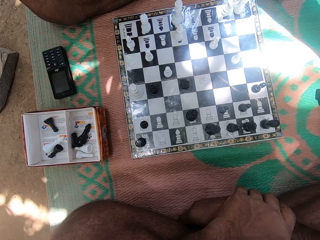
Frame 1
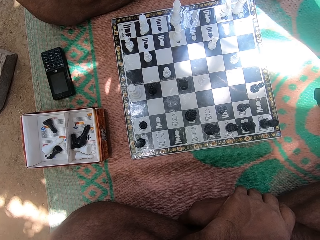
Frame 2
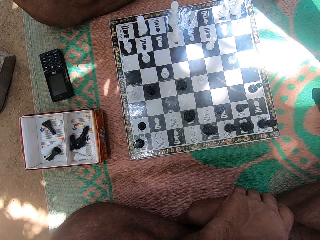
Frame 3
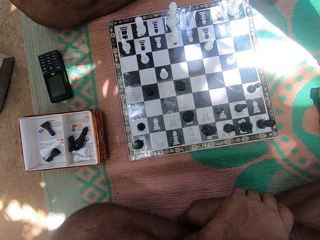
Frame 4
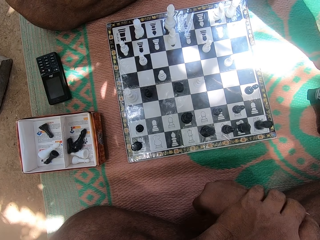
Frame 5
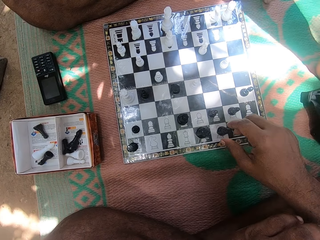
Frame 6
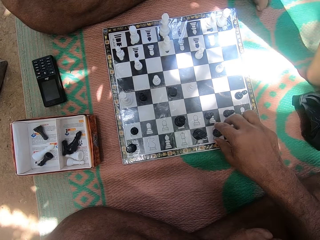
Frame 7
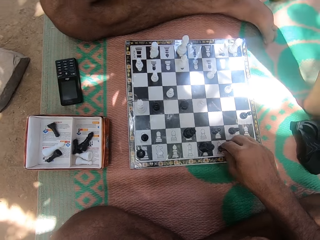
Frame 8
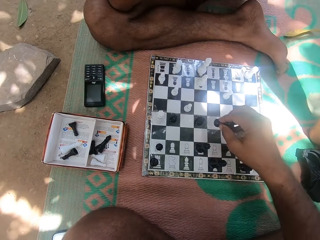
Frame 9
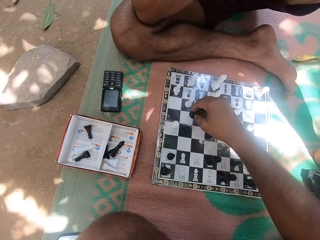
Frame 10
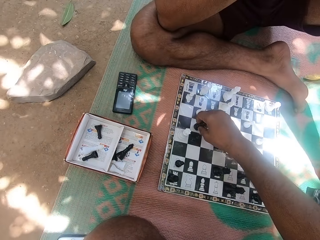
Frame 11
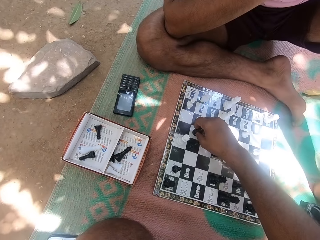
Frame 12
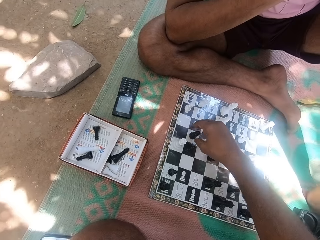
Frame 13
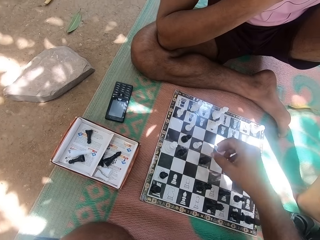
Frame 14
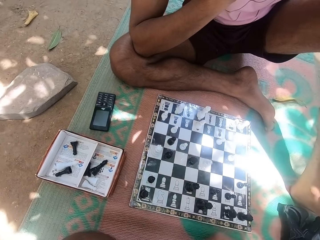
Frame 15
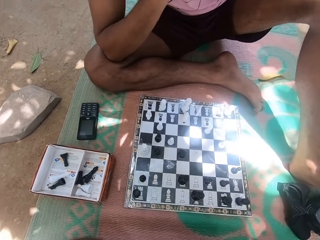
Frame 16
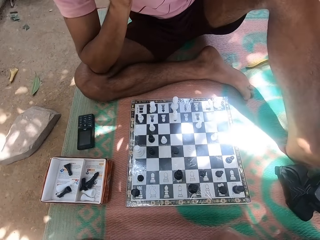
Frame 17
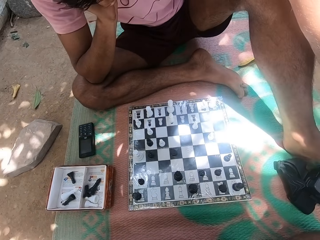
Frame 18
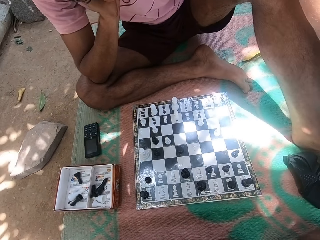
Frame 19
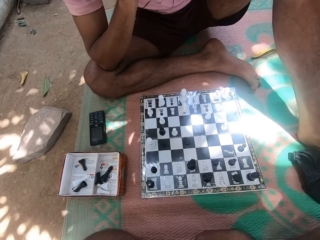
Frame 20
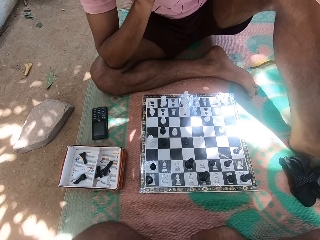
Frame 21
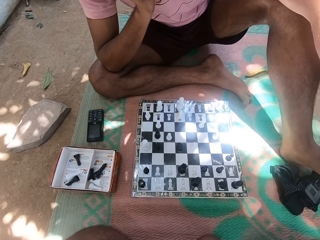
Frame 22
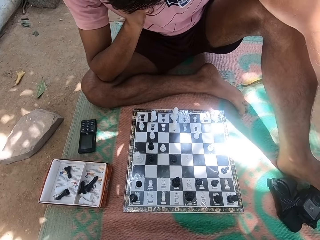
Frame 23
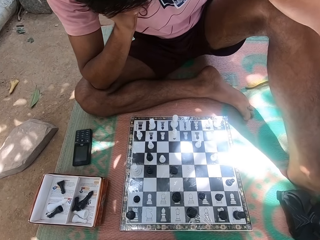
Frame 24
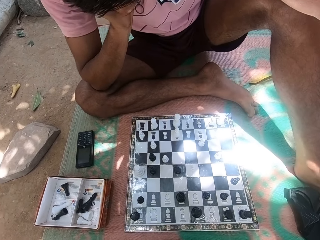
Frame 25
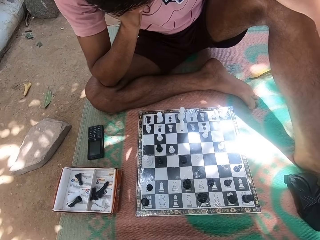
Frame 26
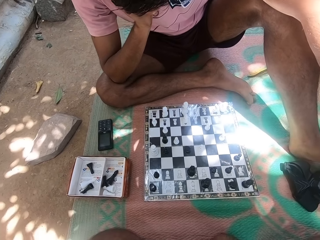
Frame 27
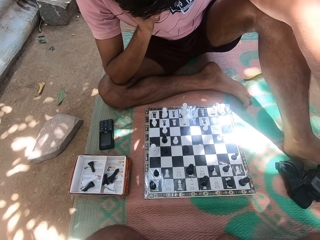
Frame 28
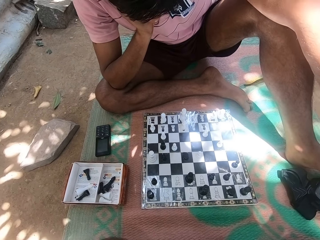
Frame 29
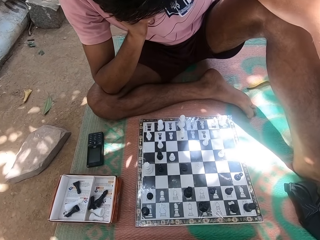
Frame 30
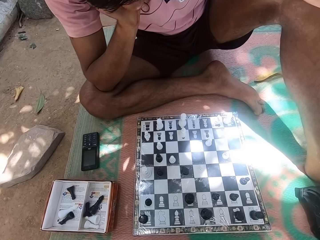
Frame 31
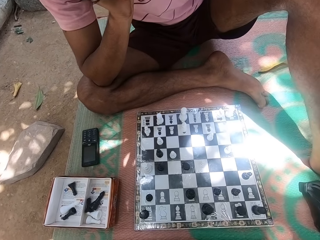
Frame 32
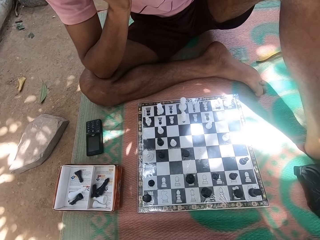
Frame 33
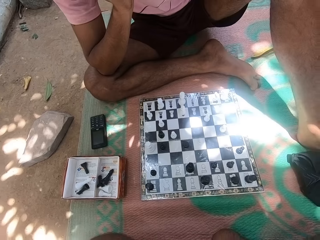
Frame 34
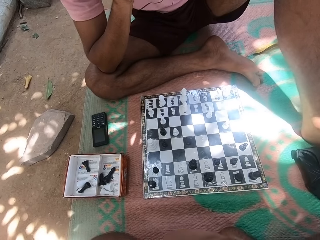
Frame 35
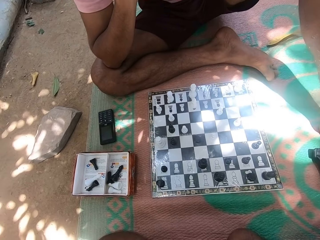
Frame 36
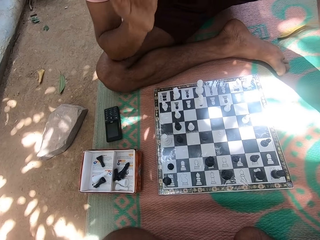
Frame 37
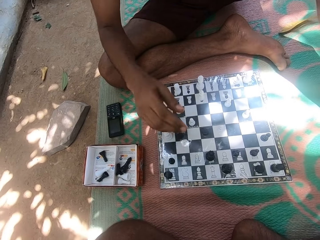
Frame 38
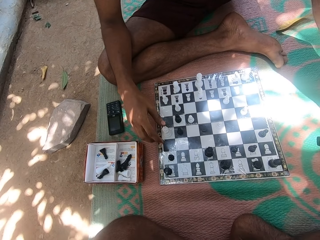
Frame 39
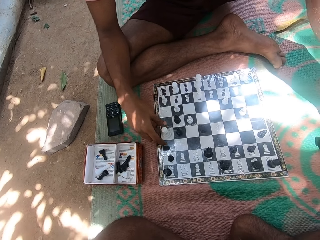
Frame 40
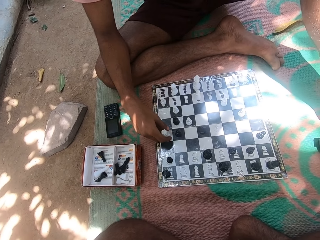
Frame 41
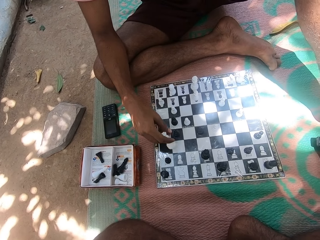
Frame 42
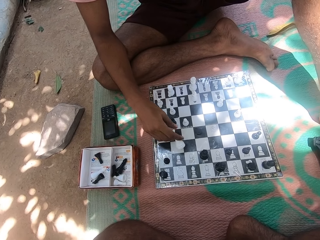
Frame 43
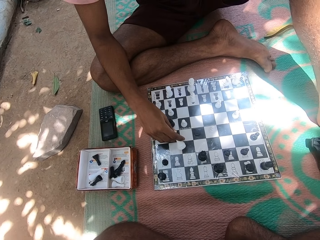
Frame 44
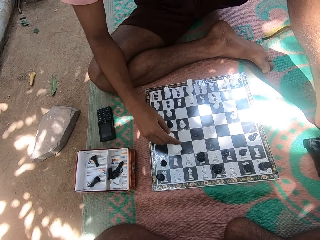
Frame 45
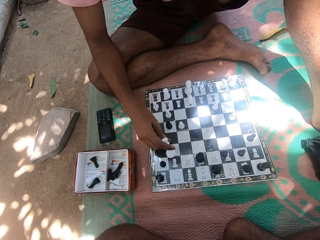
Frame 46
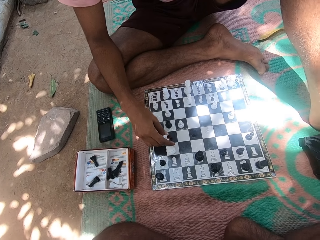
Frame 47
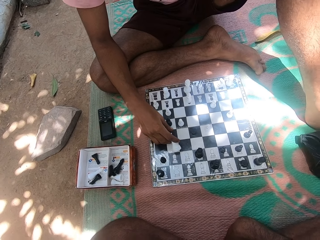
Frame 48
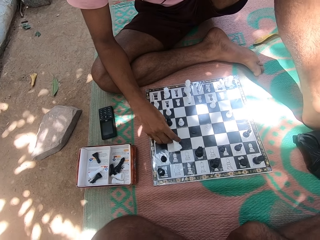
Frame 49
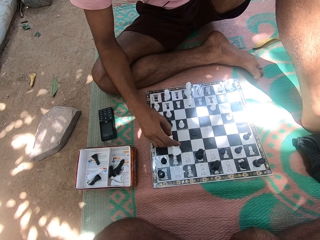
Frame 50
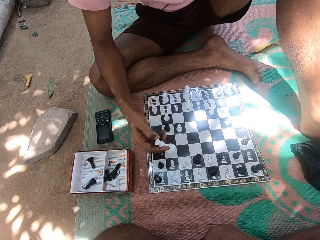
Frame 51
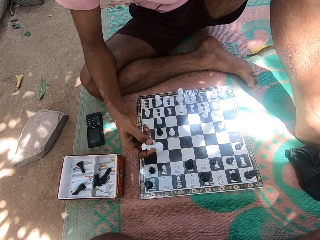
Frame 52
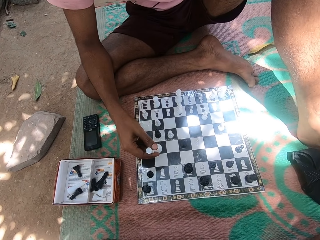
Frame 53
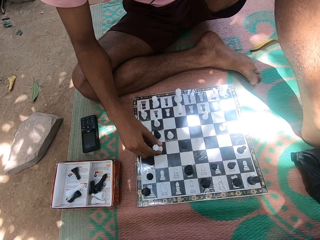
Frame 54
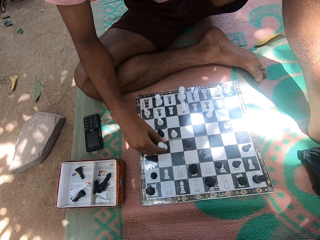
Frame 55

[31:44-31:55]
The camera wearer moves a chess piece. They play checkers. A man stares at the chess board. The camera wearer stares at the chess board. The man plays checkers and moves a chess piece.

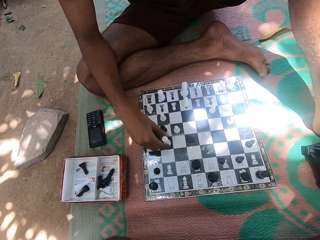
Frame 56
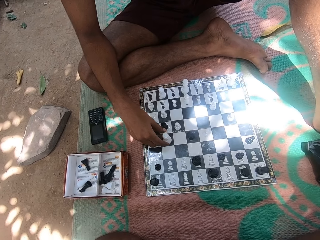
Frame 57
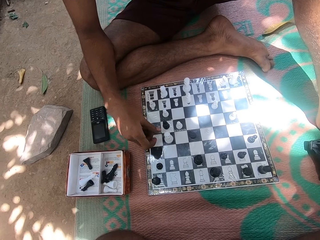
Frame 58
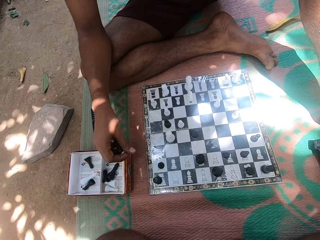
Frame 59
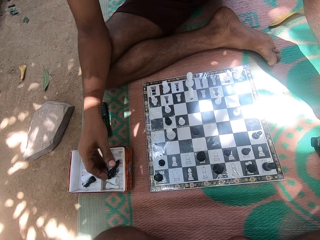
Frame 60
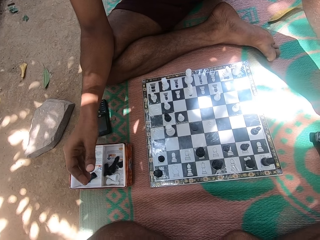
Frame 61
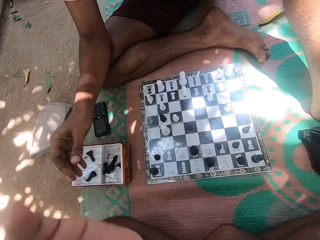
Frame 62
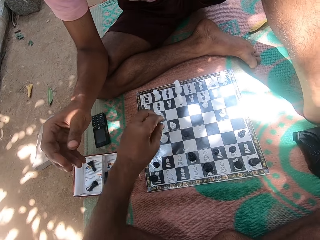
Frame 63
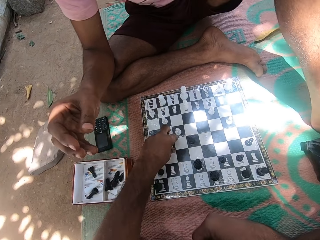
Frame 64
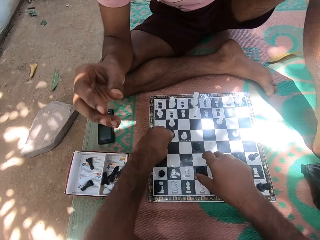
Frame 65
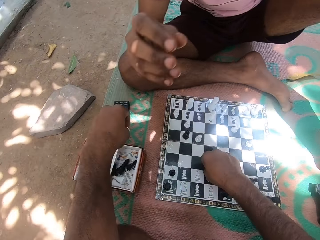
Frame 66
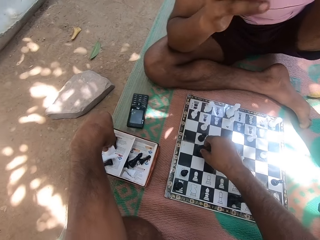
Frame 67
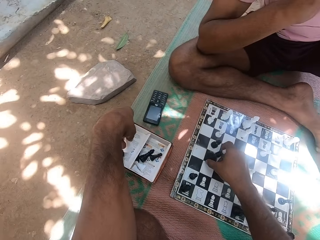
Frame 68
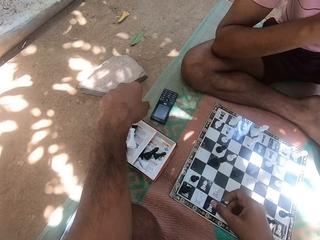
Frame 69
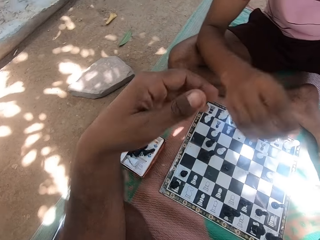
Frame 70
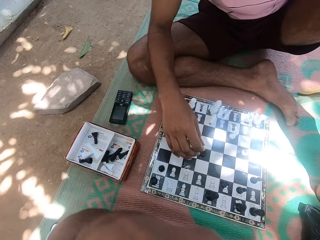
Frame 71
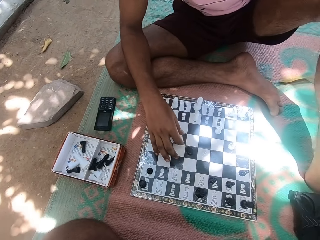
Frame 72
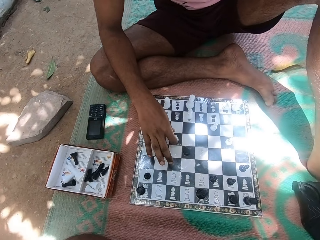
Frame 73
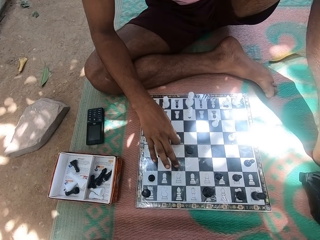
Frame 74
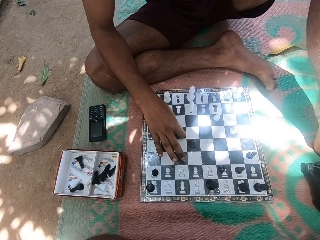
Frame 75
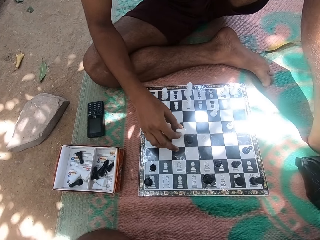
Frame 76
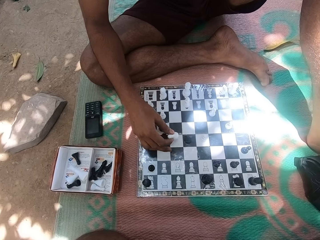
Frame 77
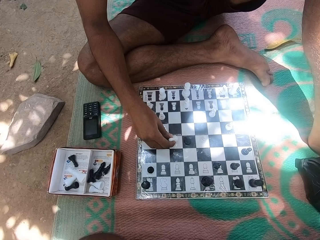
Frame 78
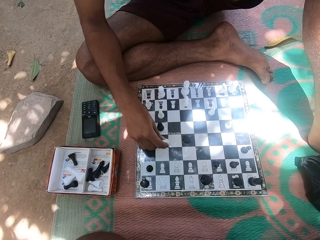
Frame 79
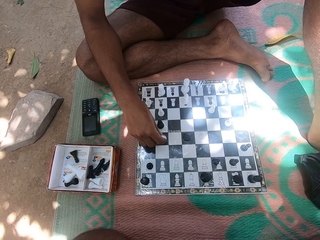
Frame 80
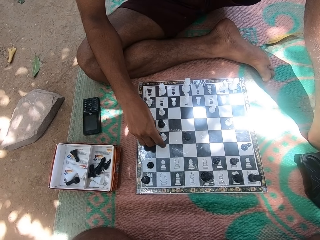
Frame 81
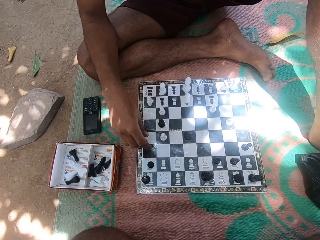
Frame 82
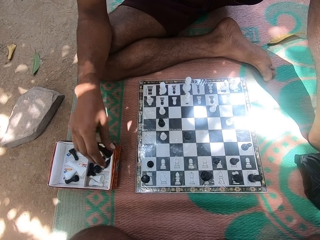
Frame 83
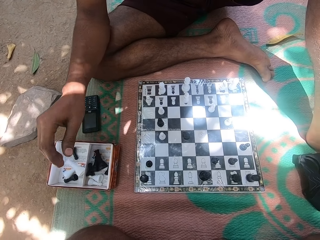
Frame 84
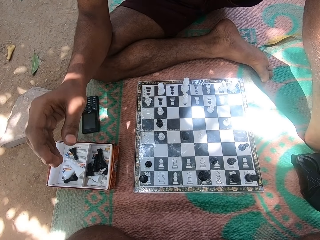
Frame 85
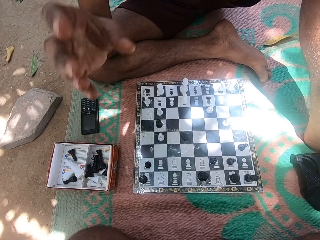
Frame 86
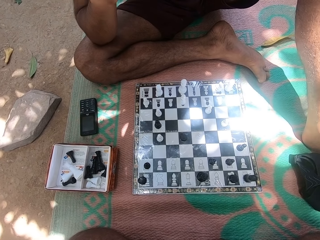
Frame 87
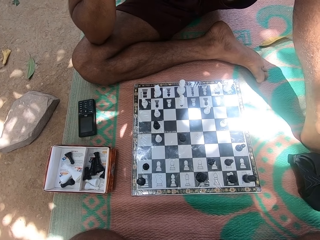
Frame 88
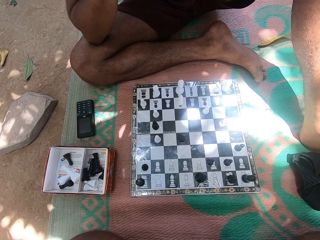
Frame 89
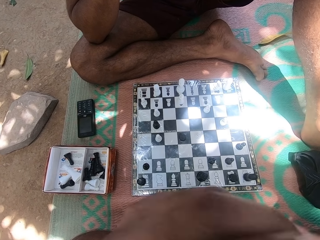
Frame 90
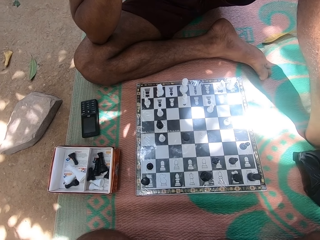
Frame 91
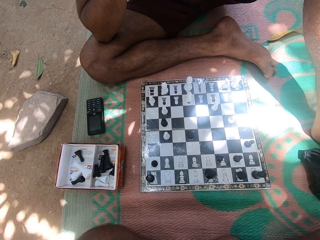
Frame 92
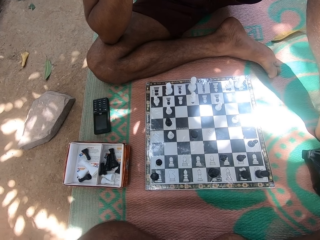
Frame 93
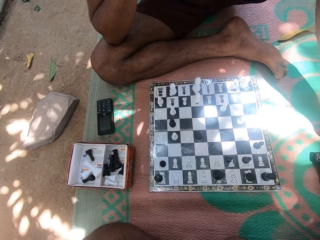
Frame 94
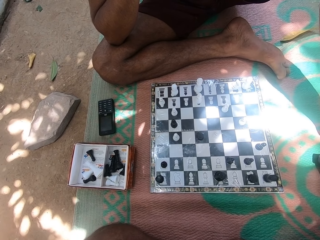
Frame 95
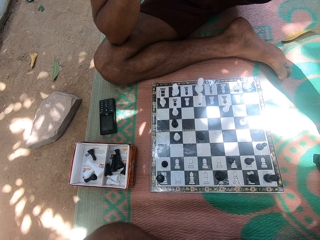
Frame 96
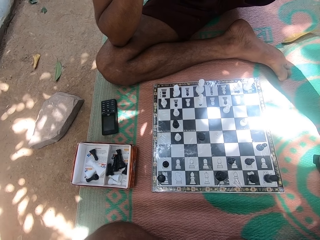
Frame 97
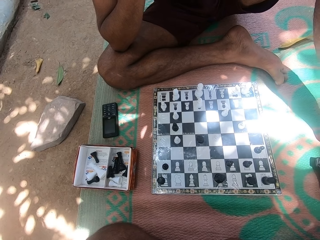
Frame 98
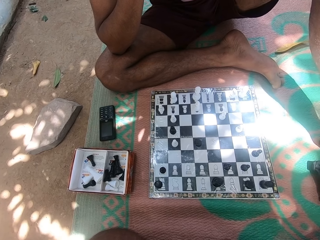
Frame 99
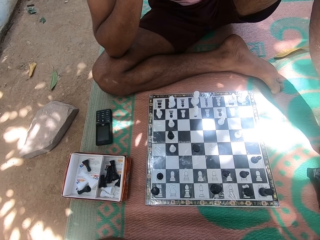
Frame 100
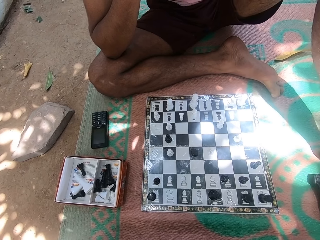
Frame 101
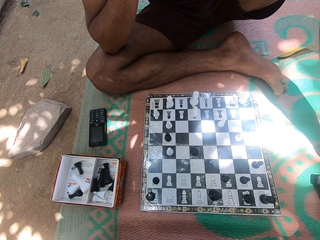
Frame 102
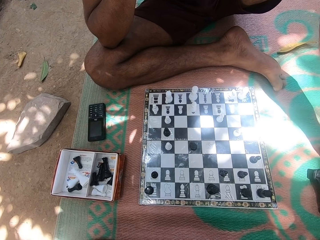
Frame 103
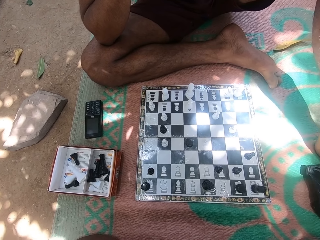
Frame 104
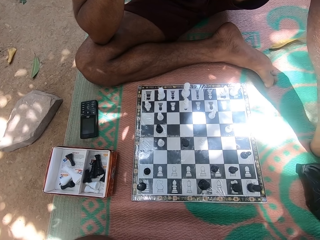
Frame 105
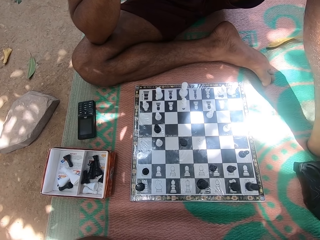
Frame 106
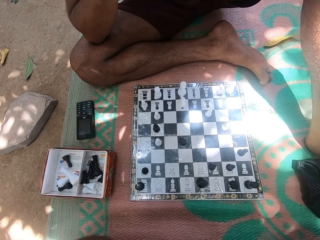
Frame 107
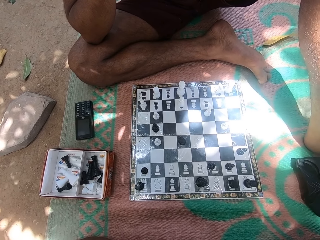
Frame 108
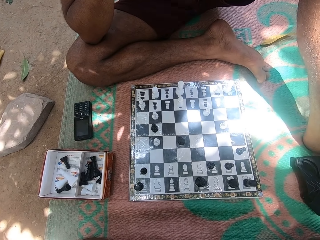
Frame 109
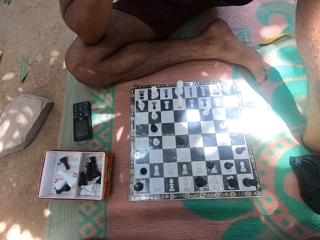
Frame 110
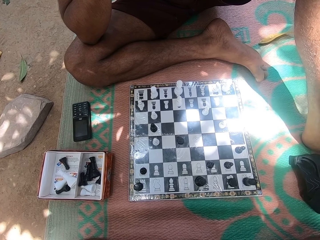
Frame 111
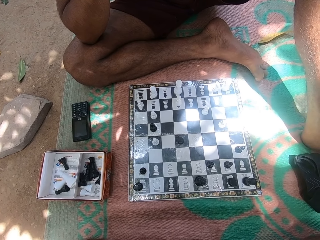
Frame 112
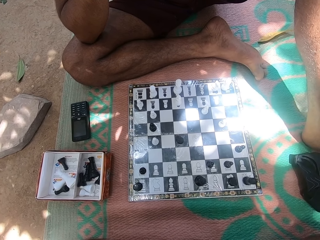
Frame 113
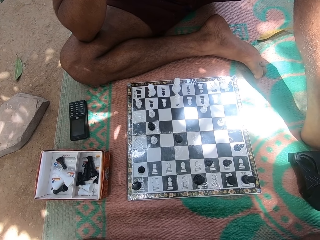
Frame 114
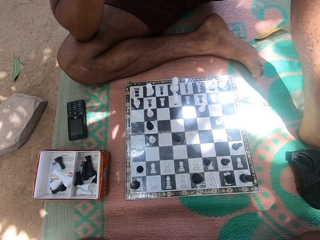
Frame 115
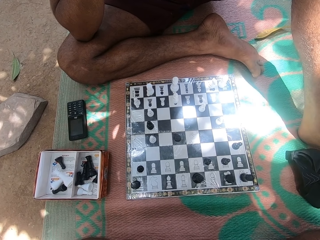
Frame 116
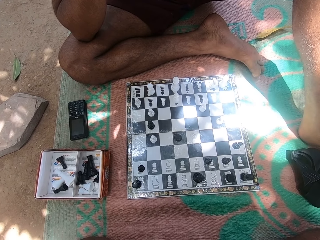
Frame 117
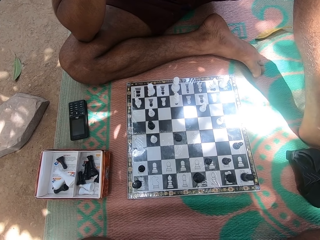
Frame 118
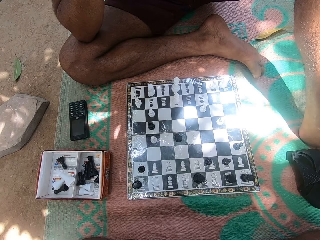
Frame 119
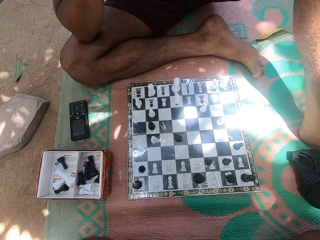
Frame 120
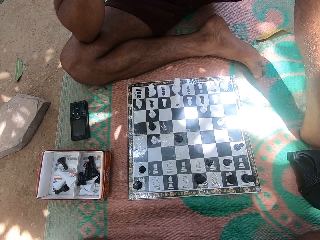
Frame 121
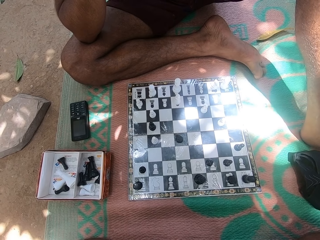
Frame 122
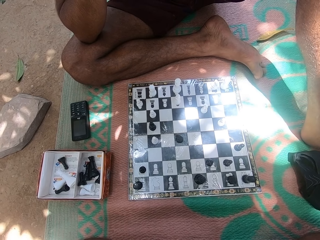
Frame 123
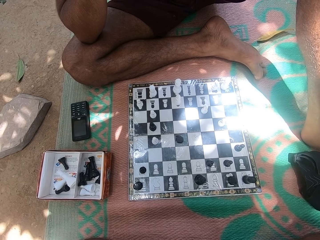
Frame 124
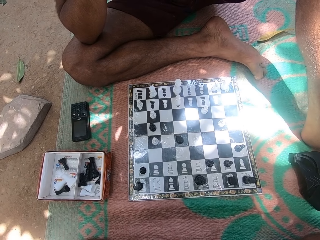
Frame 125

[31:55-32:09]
A man drops a chess piece on the ground. The camera wearer picks up something. They move a chess piece, drop something in a box, and play checkers. The man moves a chess piece on the board and plays checkers. The man drops a chess piece on the ground. The camera wearer talks with the man. They stare at the chess board. The man stares at the chess board.
